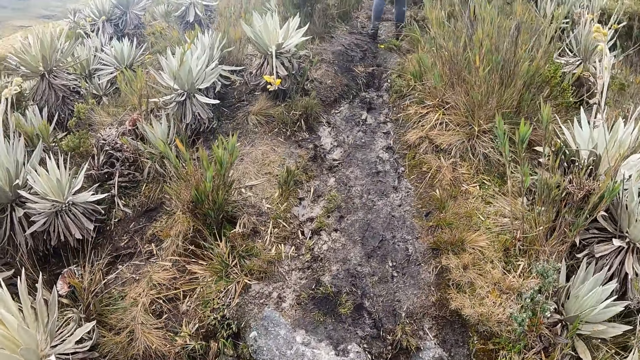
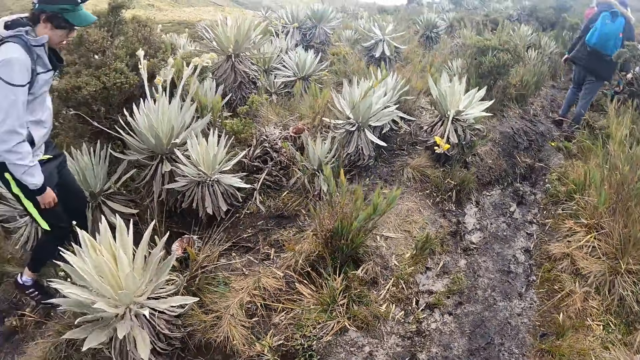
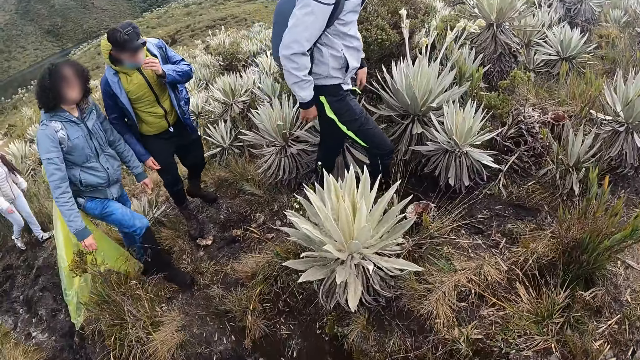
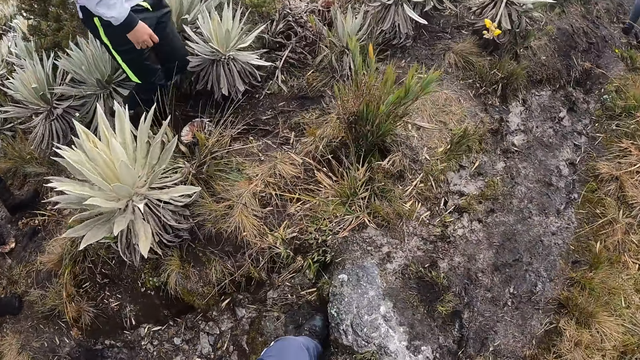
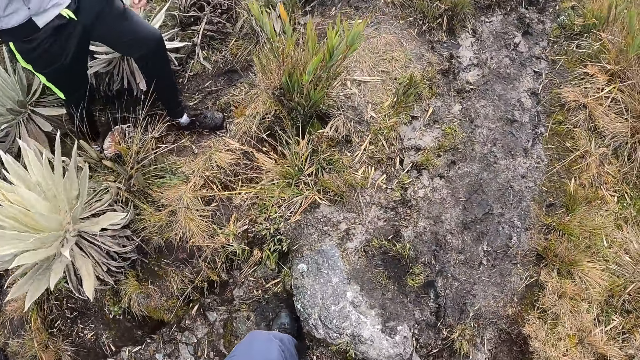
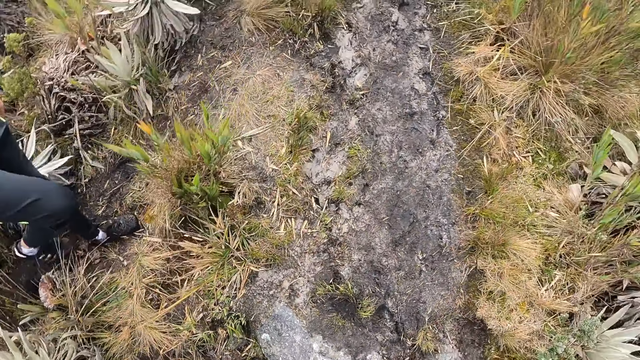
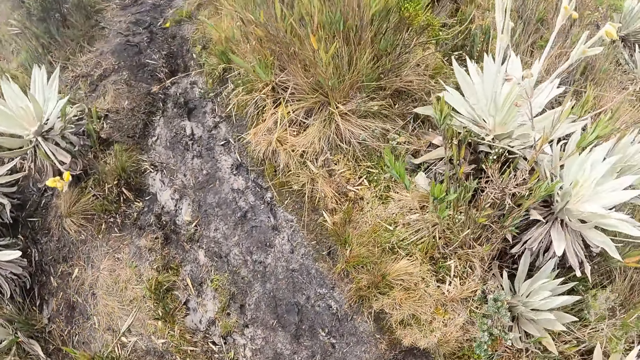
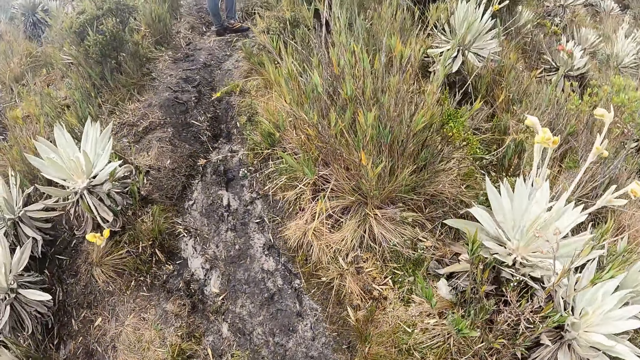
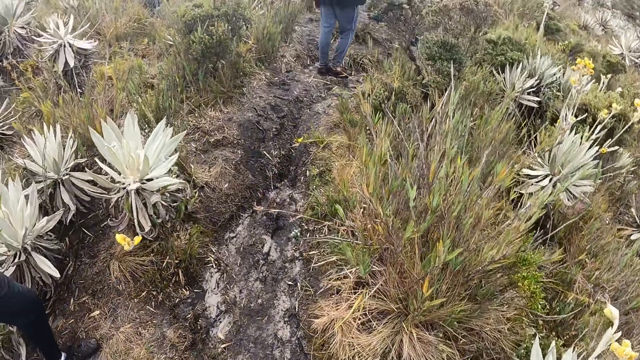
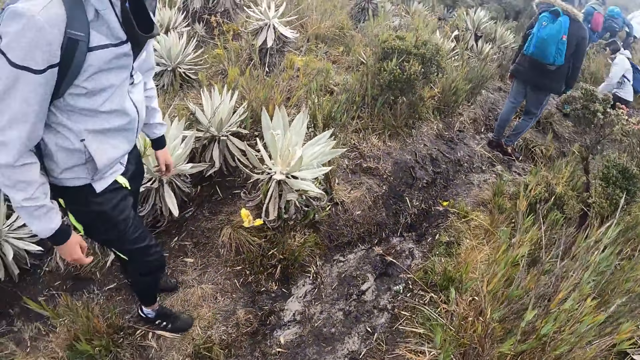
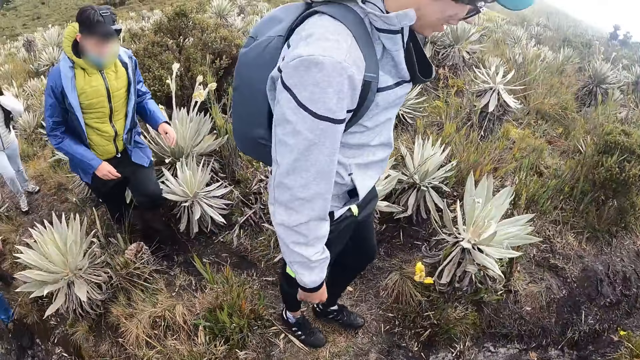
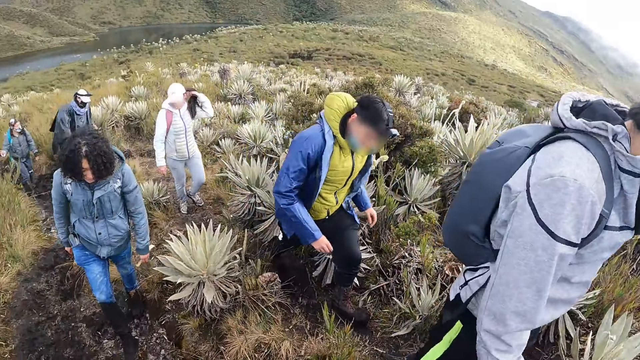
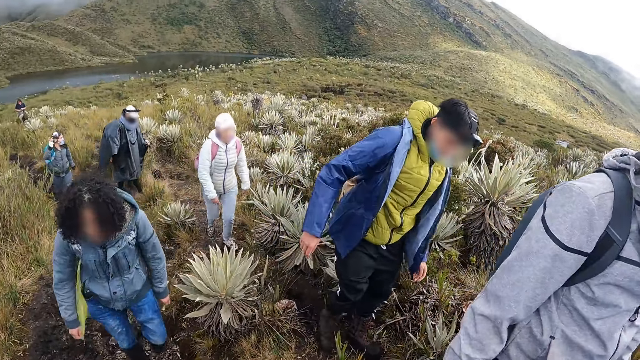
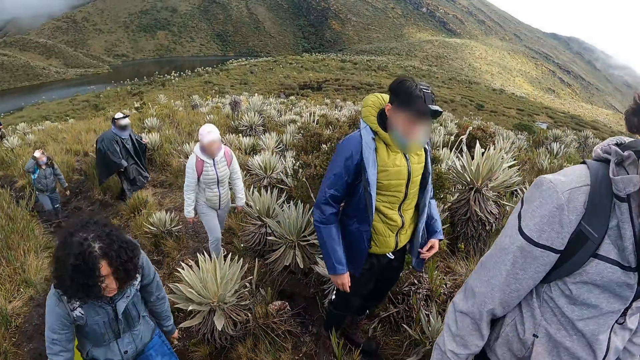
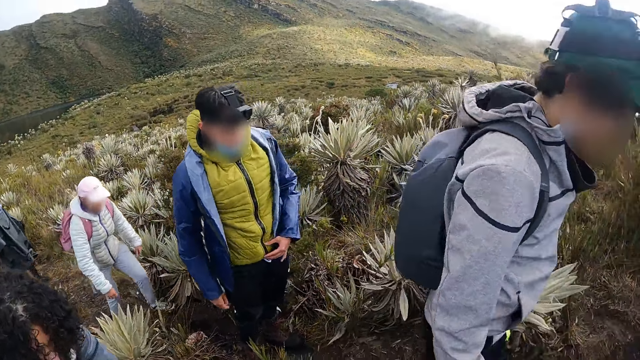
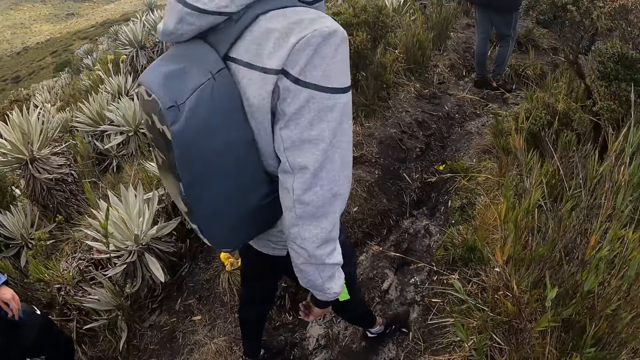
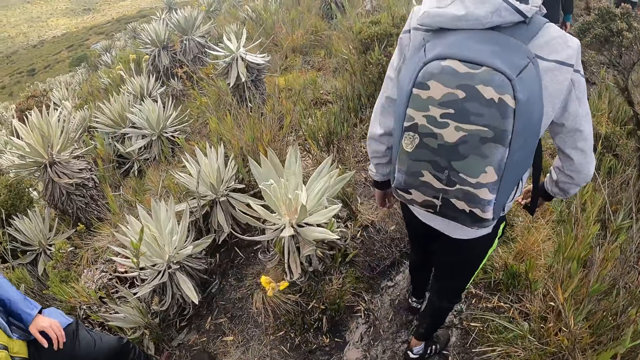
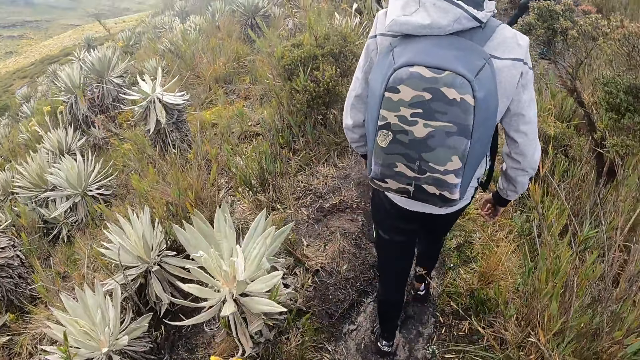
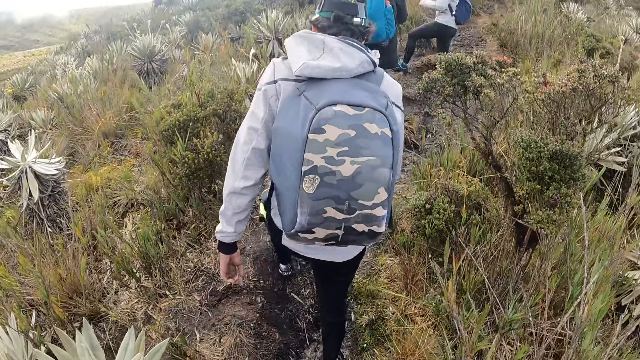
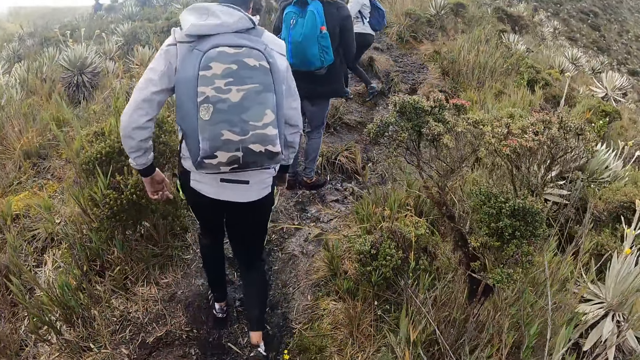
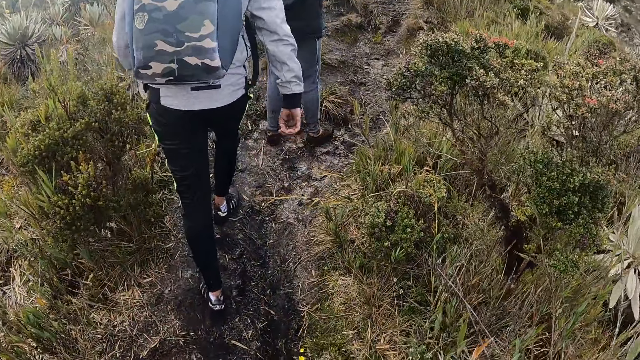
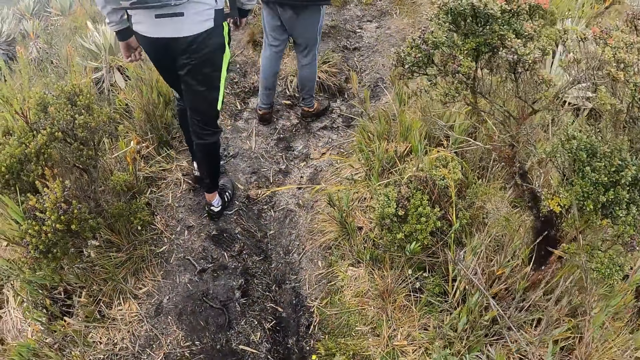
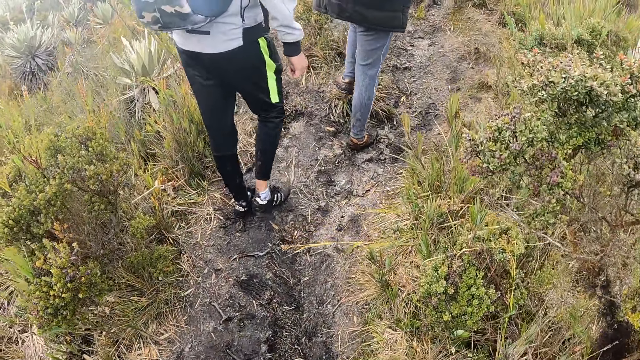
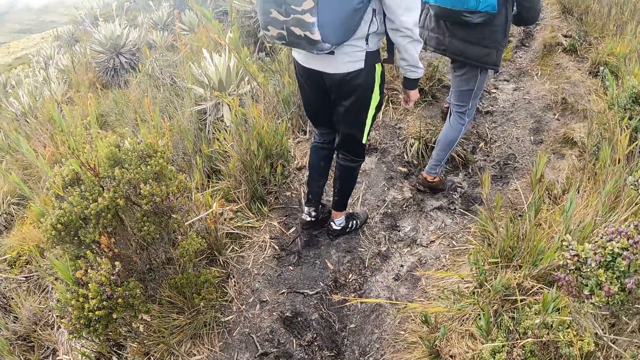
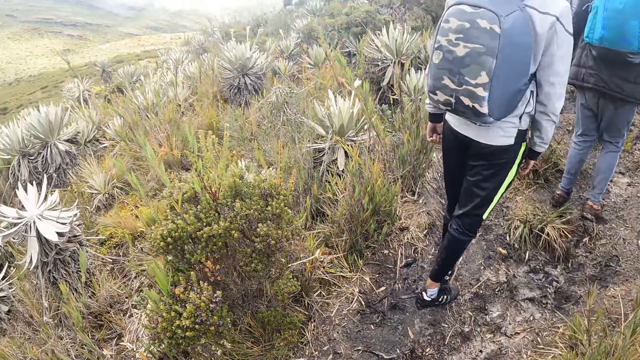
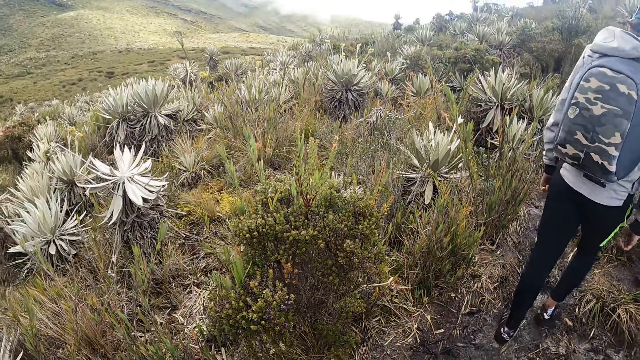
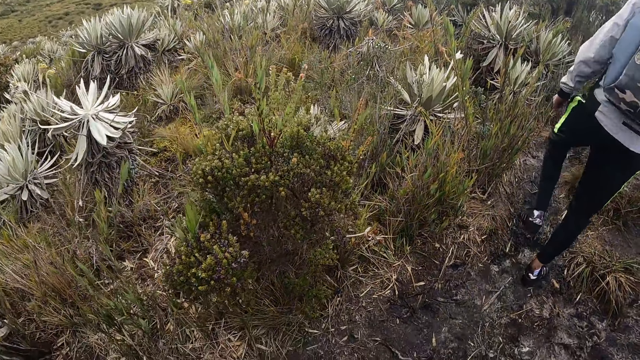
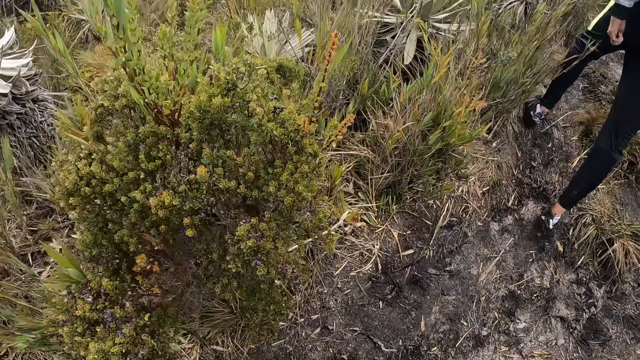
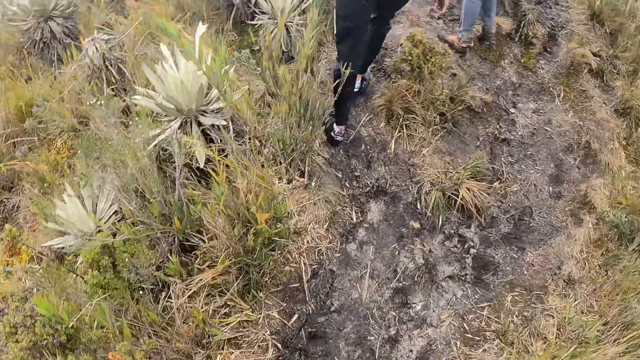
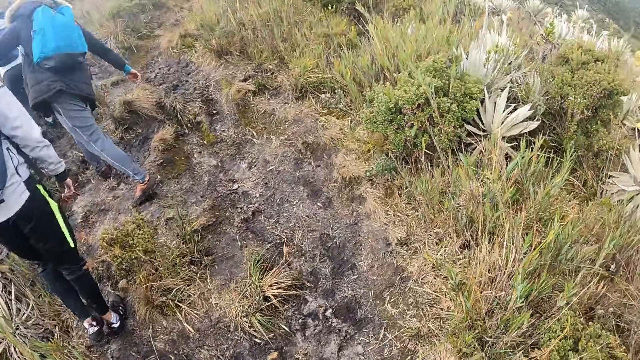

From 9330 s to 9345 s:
The camera wearer looks around. They walk around the fields with colleagues.

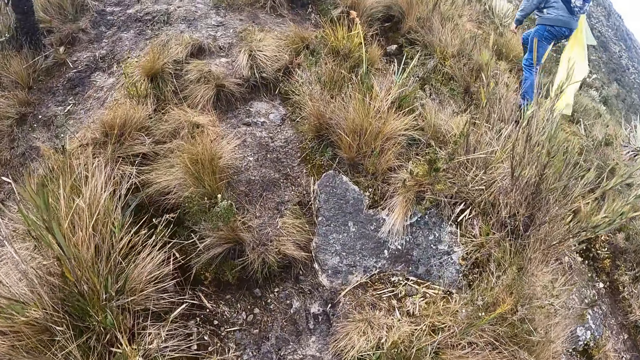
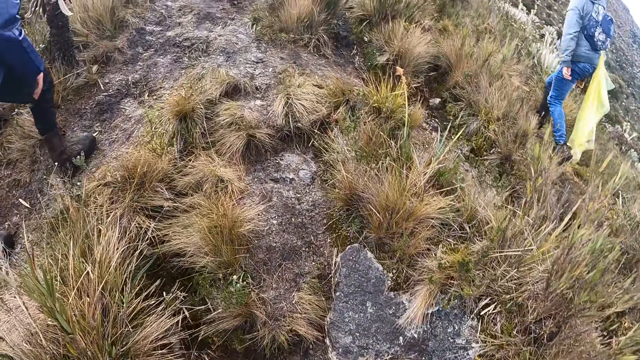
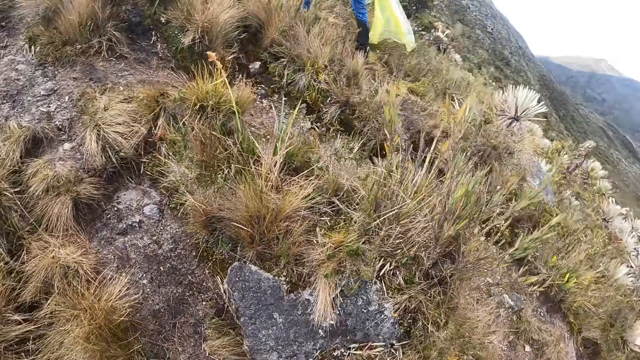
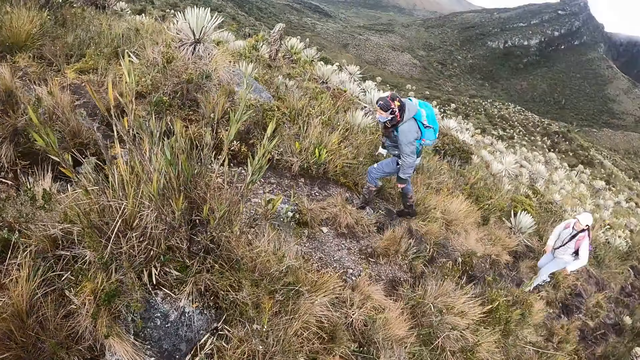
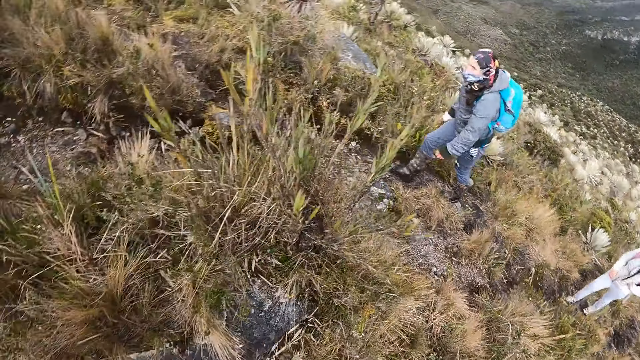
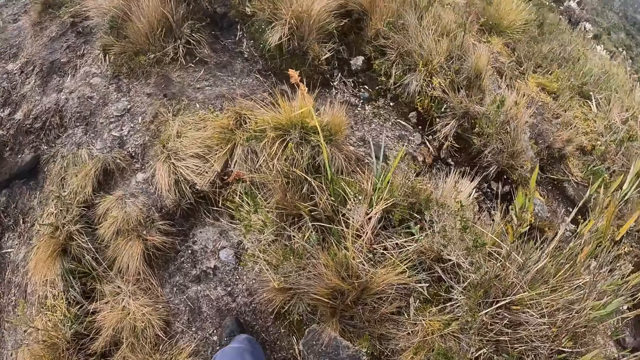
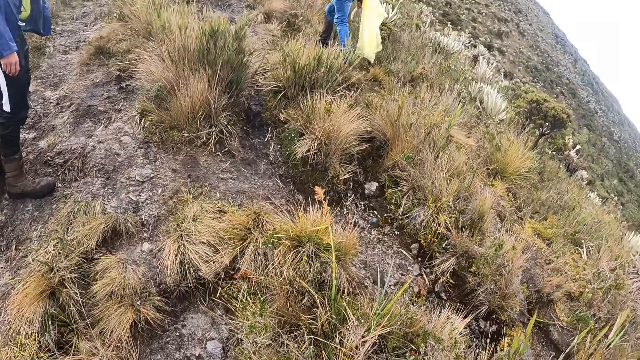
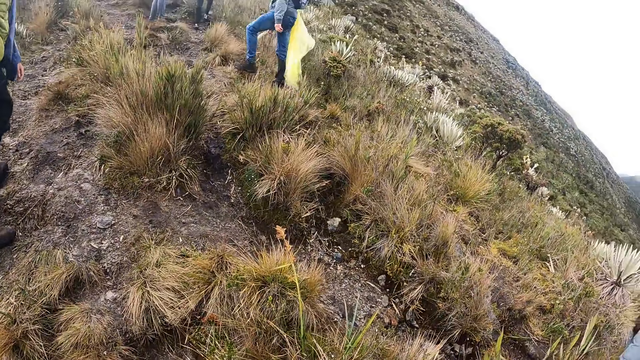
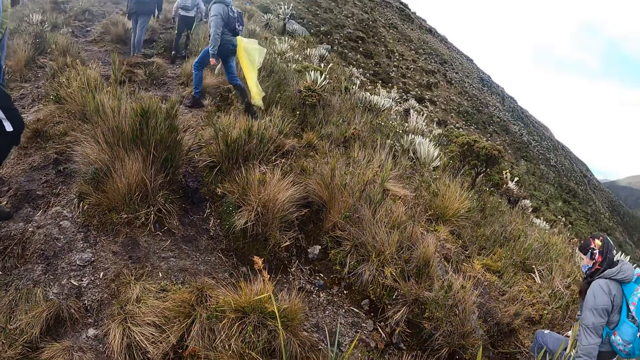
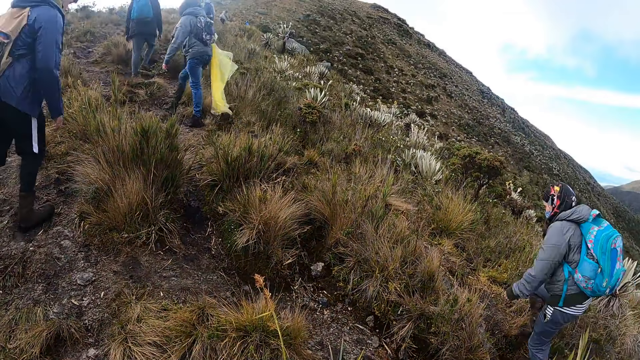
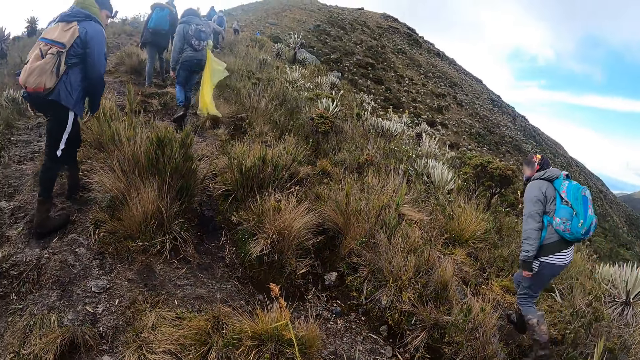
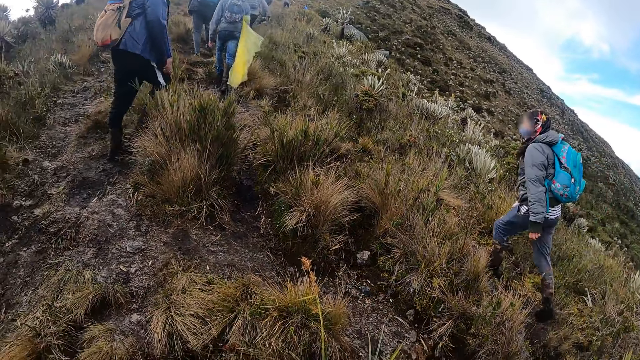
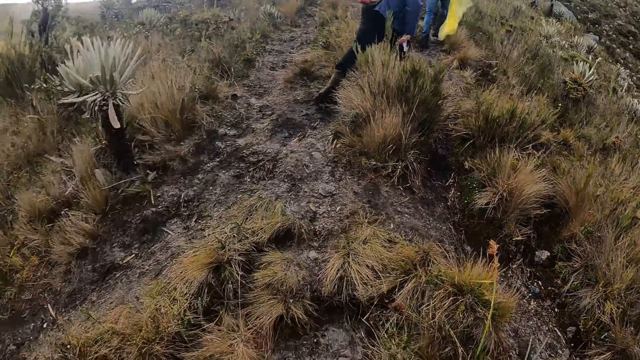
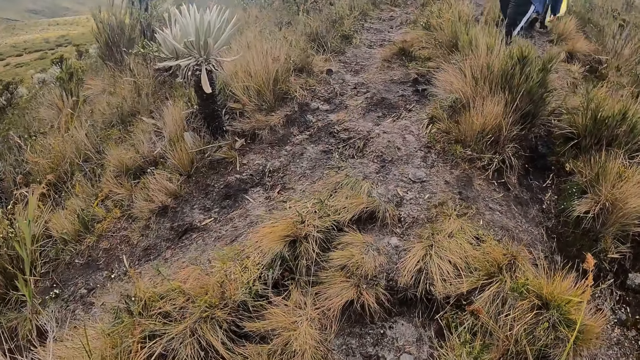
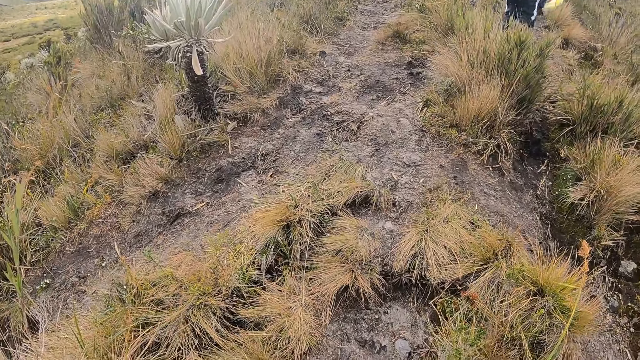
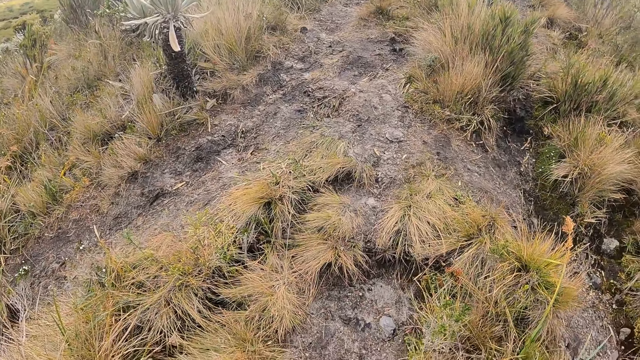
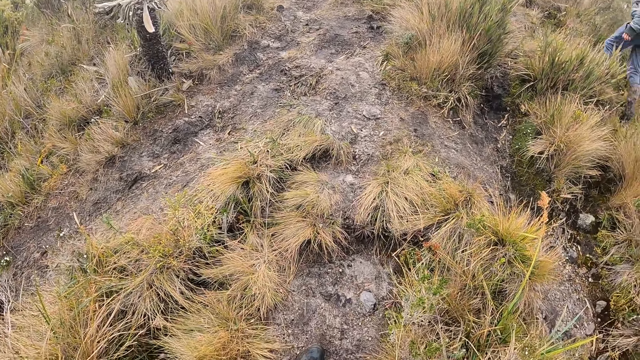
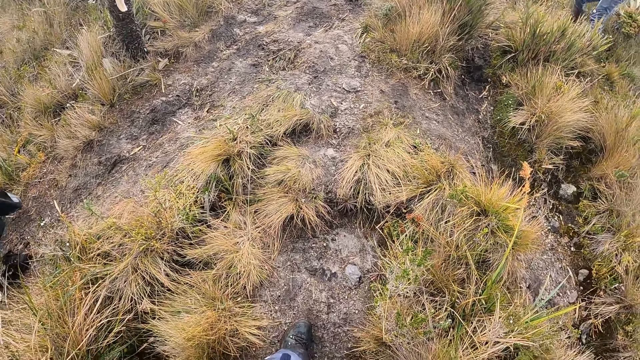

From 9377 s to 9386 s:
The camera wearer looks around.
